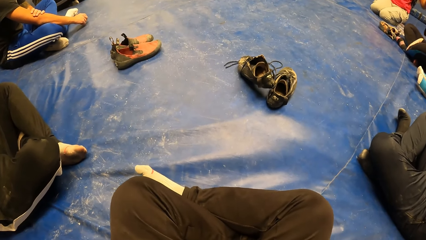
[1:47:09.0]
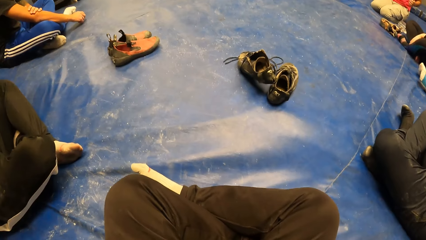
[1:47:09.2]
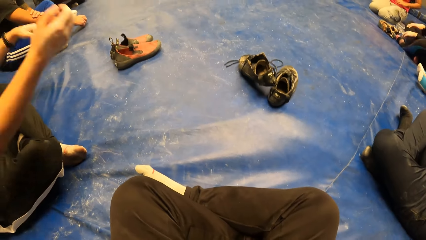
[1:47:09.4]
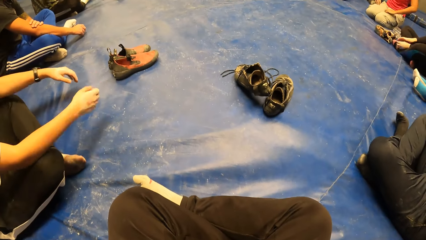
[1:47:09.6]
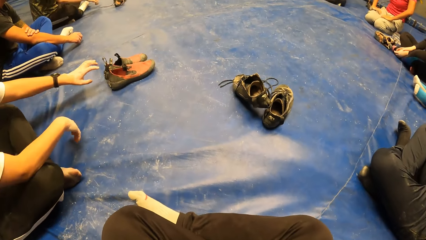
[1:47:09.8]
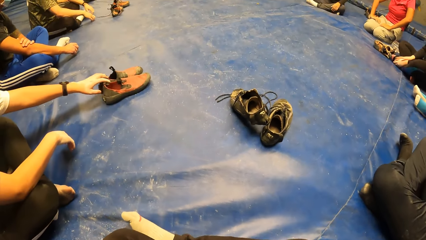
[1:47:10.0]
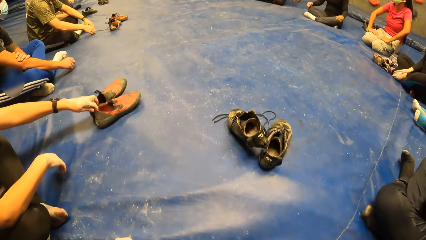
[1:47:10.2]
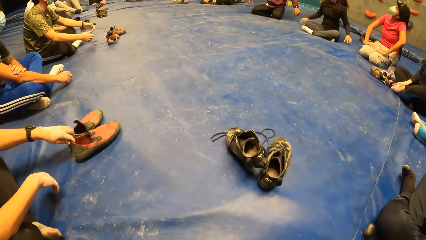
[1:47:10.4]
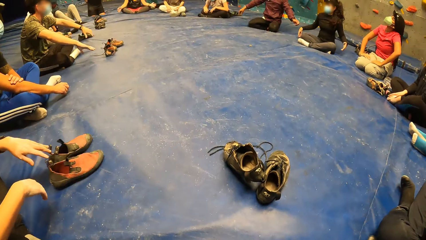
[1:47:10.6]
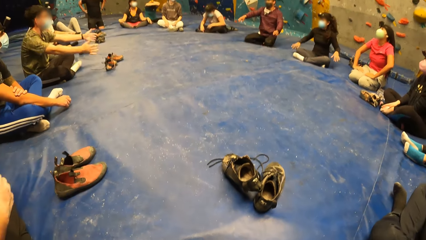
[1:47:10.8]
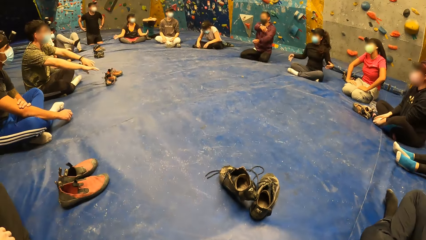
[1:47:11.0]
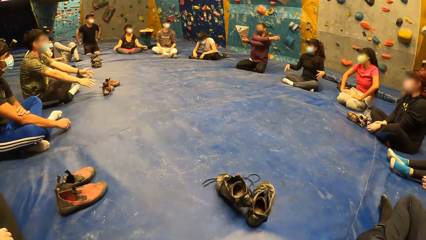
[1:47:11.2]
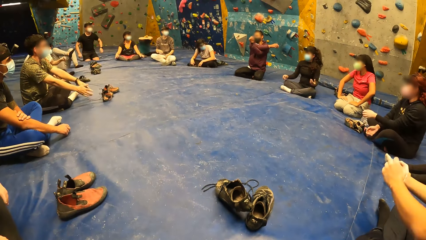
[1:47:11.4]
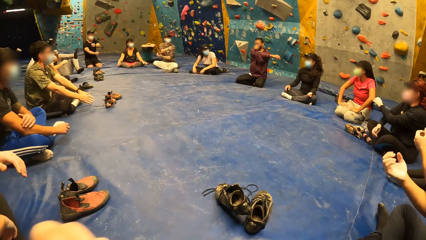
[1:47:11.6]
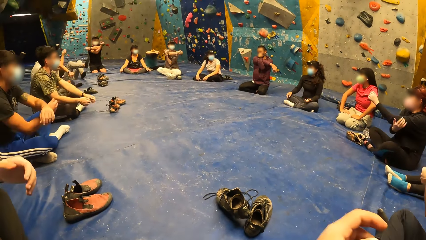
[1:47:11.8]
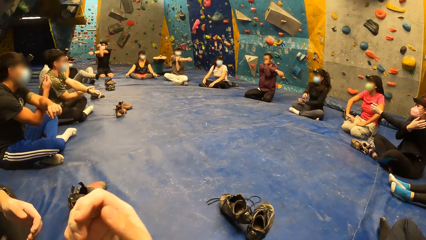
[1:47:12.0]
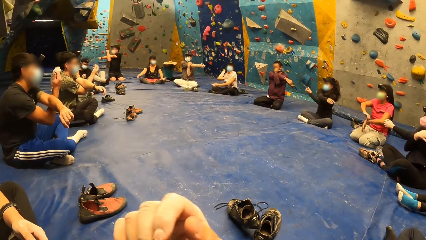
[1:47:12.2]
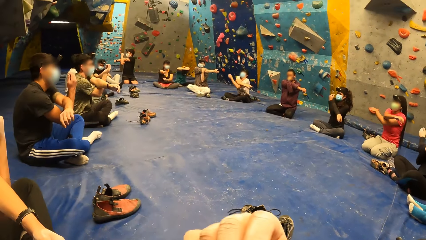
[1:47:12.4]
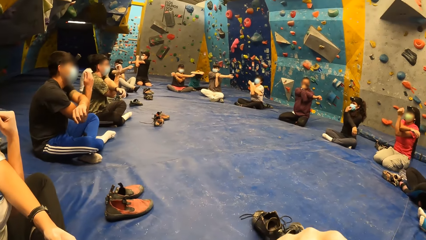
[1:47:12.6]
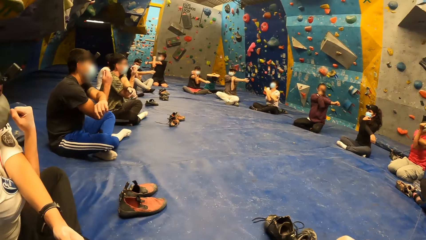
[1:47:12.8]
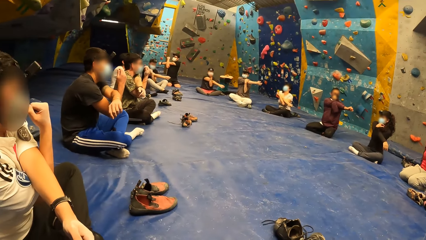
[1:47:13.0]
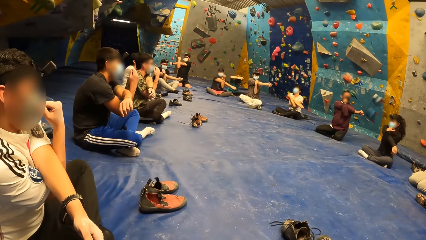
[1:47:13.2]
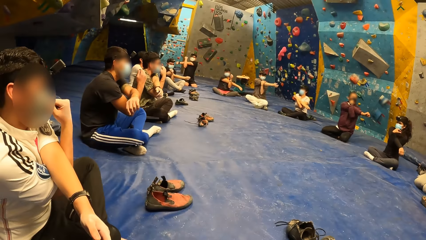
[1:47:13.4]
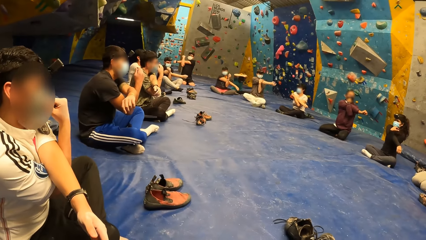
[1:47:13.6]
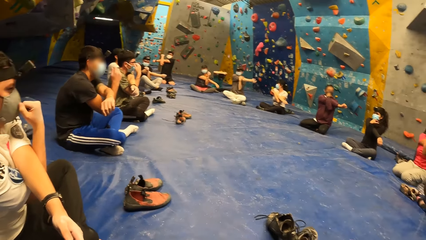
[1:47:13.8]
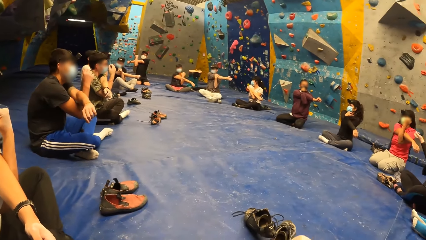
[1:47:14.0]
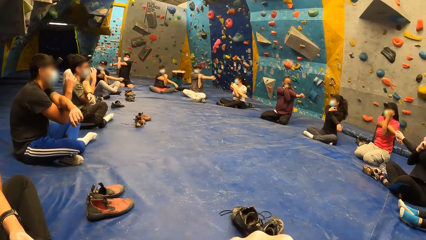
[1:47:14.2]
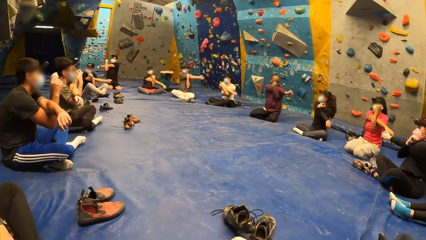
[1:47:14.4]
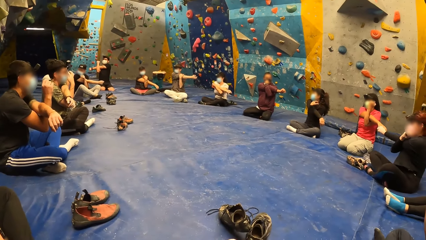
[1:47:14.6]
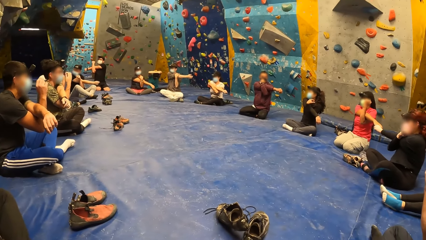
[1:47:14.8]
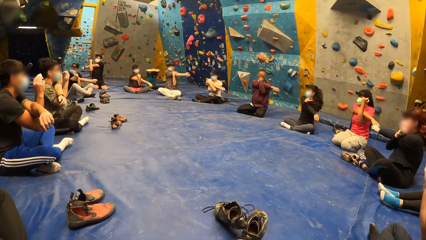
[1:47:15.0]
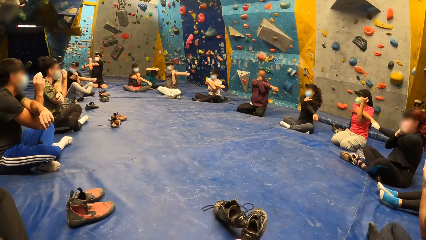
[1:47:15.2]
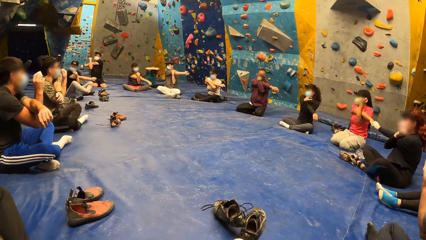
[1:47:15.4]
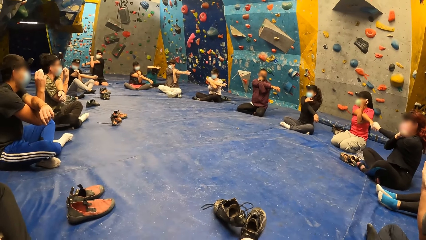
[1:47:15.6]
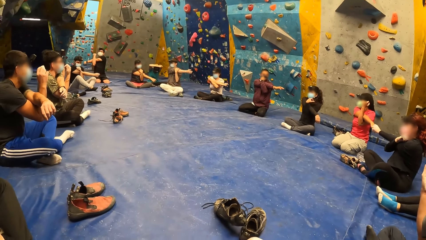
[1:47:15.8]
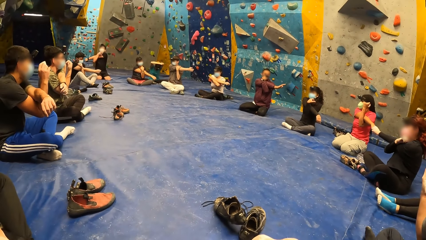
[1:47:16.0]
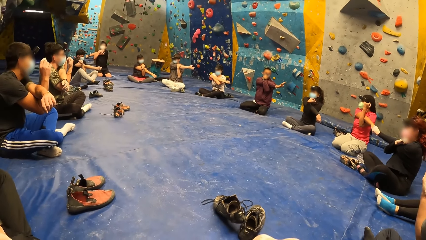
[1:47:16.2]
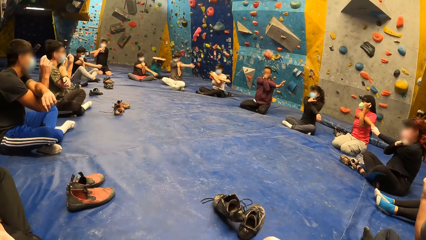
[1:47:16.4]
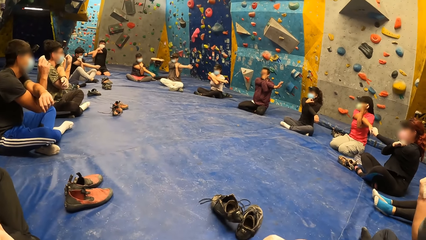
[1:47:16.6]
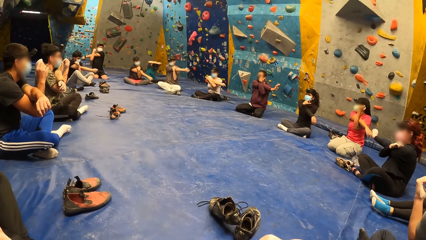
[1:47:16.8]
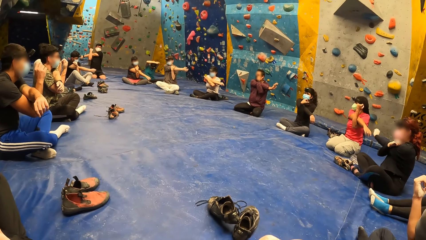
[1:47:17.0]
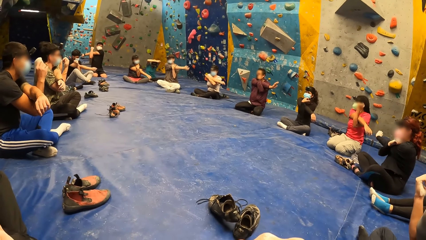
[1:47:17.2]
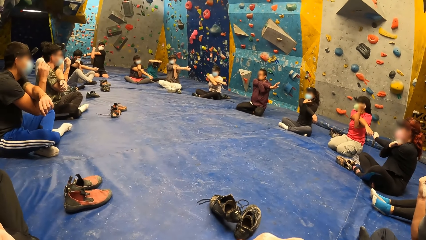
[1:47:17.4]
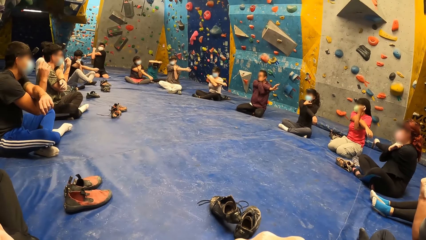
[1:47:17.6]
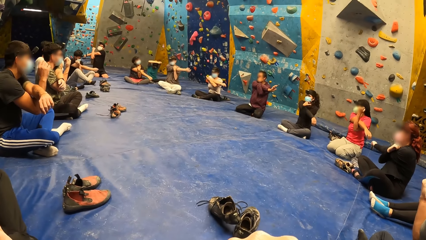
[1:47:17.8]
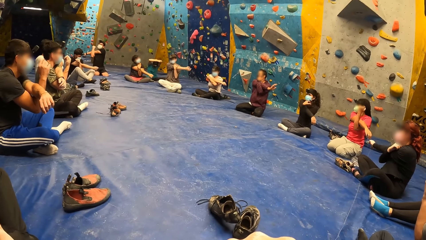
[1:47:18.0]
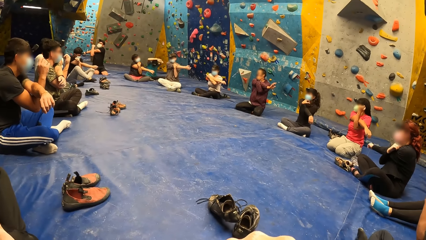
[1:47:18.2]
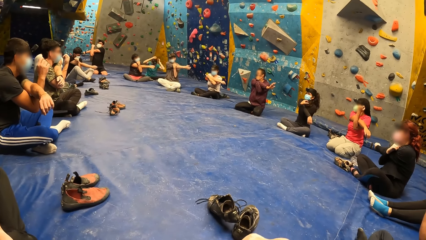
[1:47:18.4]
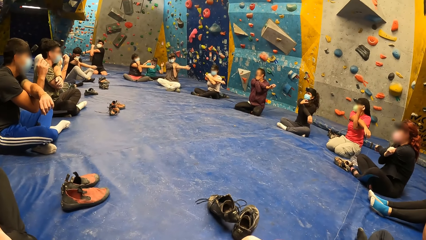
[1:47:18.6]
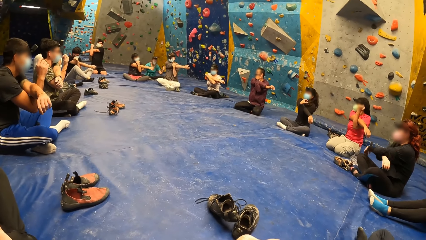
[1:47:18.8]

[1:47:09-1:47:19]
A man holds the pair of shoes on the bouldering mat in the rock wall climbing gym. The man takes his shoes. The camera wearer exercises with the group of people.

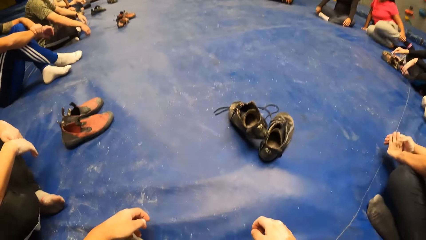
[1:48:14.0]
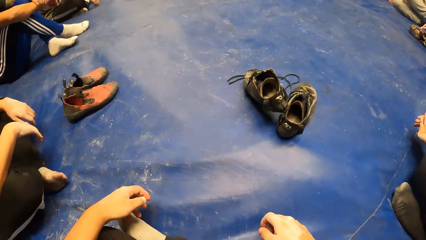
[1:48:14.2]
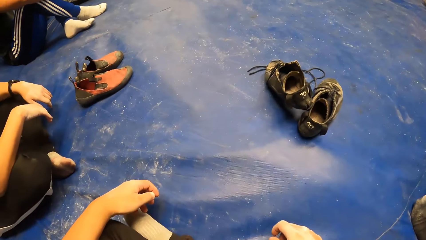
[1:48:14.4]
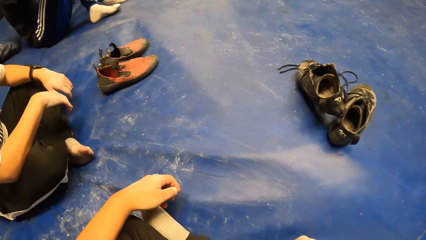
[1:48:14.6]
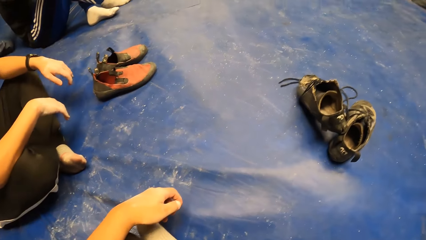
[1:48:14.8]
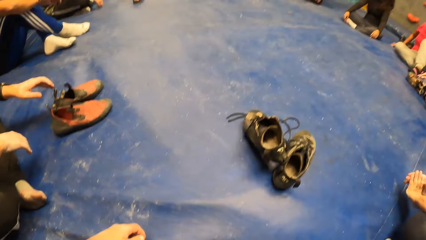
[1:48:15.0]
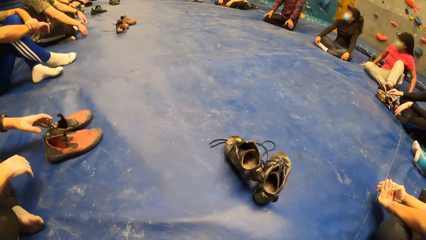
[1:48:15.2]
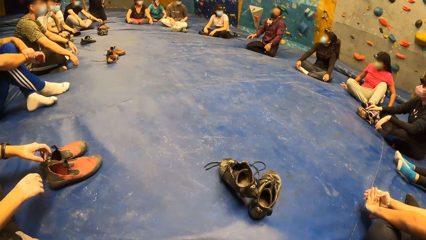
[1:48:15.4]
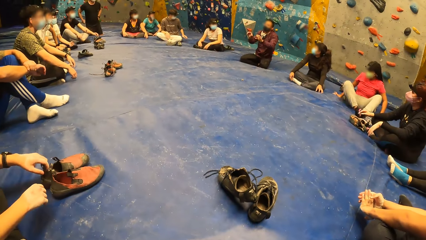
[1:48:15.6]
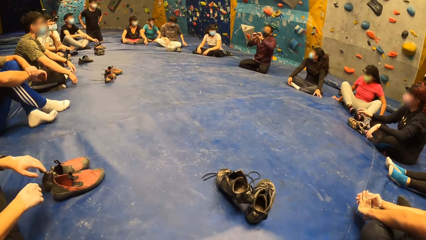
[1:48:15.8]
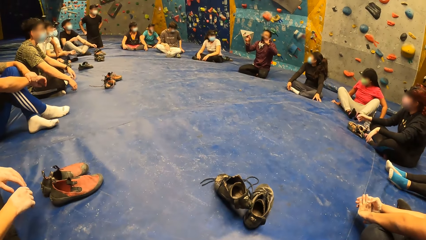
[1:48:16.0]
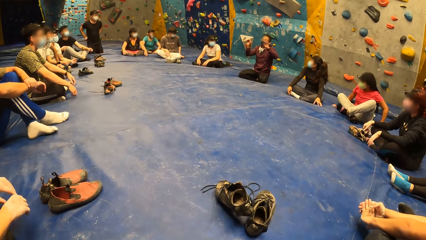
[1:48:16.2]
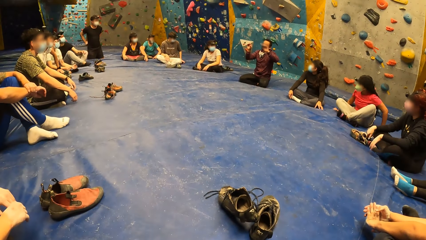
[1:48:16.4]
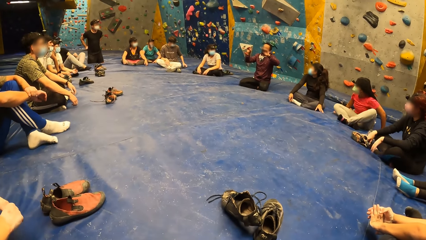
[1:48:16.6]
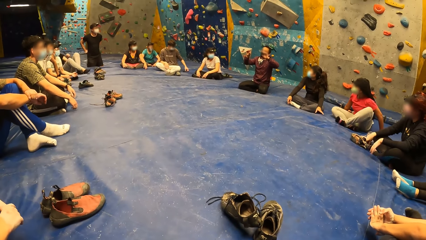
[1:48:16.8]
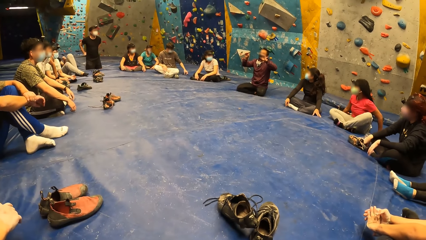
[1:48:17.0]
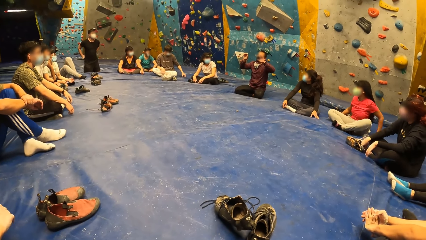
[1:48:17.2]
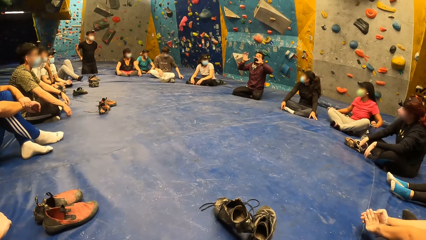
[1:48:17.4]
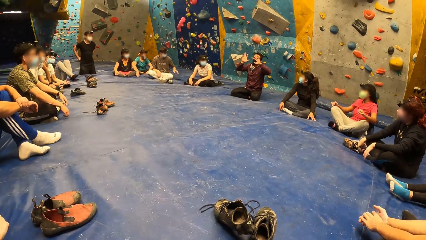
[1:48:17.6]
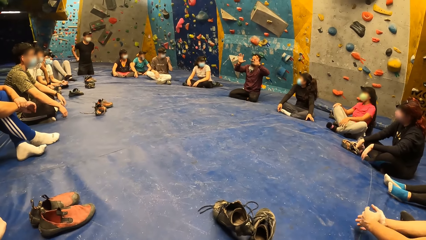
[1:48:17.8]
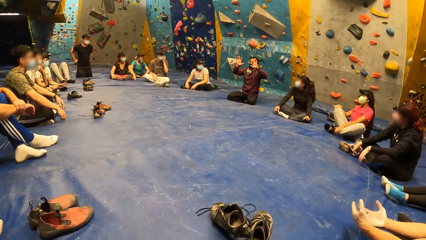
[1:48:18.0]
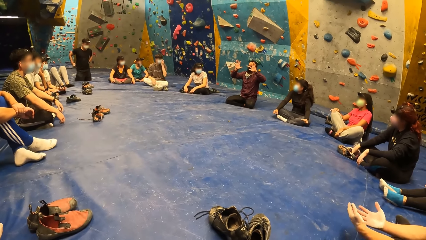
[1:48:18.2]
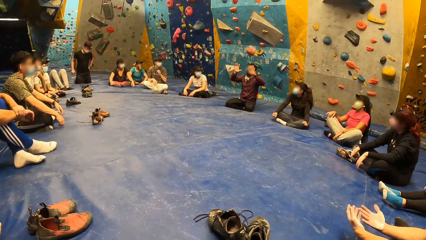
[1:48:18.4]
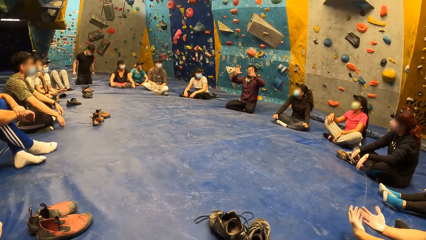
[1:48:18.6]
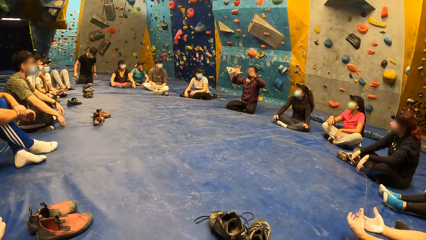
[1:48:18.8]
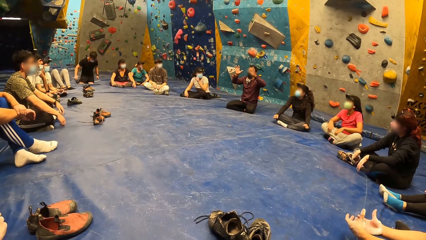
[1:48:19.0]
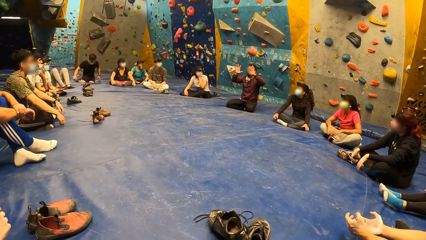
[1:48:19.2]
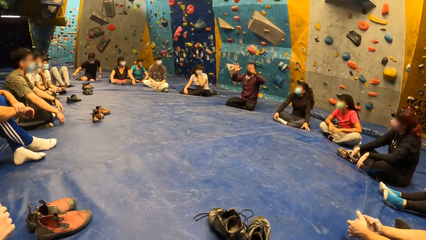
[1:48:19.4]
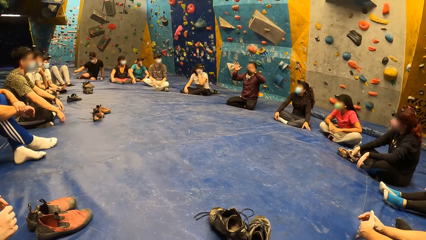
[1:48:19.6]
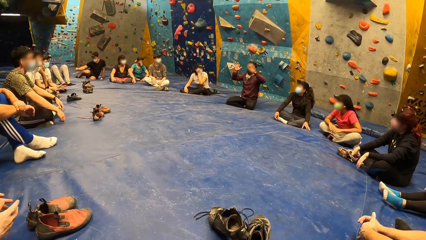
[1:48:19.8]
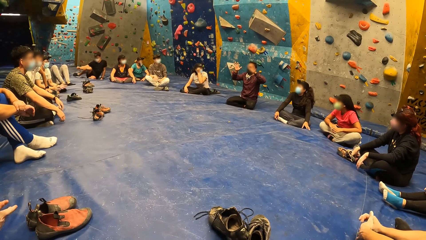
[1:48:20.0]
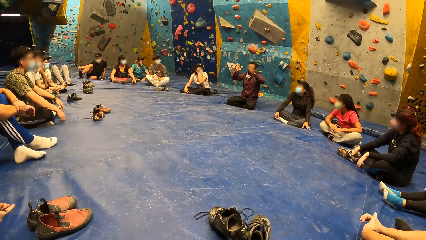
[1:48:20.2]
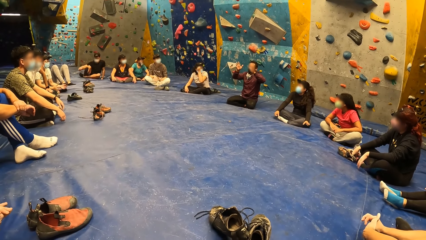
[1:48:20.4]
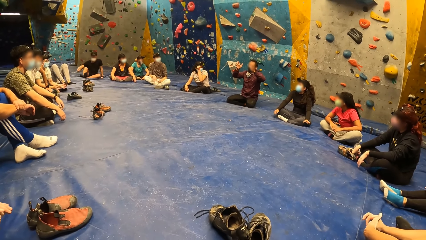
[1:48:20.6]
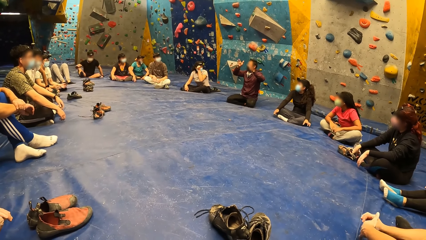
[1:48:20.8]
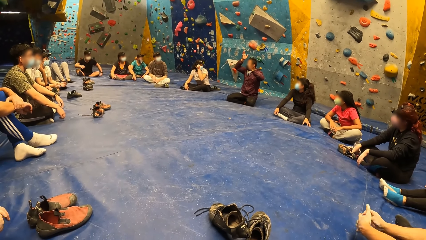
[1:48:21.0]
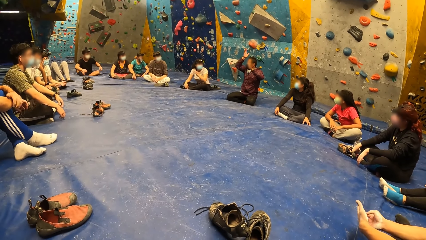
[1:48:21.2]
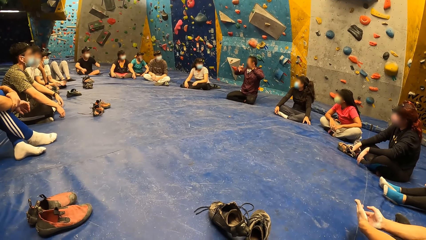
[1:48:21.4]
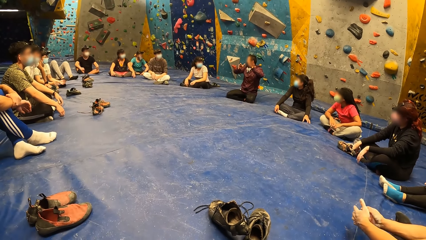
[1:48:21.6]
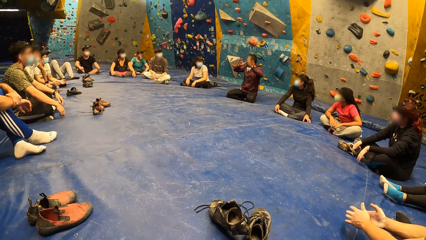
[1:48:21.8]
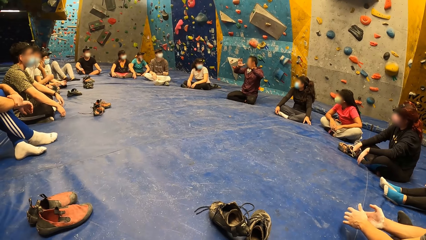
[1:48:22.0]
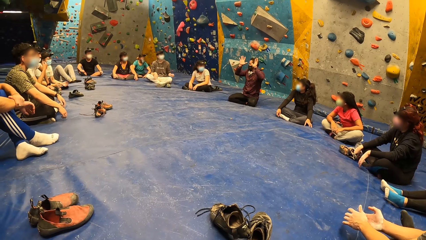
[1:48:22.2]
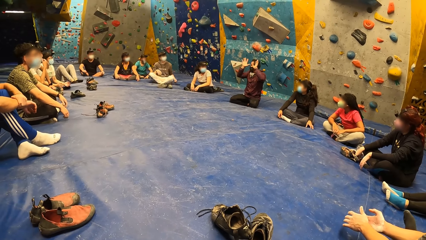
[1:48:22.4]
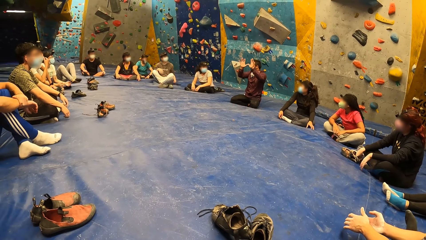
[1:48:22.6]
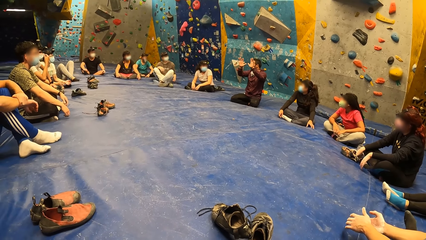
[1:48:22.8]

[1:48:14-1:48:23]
A man instructs the camera wearer and a group of people. The camera wearer looks around.
